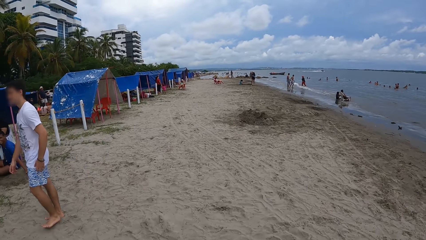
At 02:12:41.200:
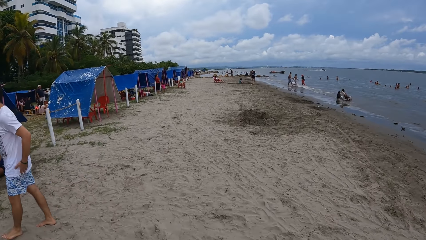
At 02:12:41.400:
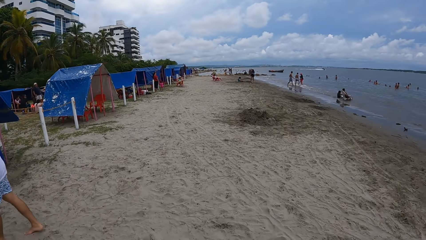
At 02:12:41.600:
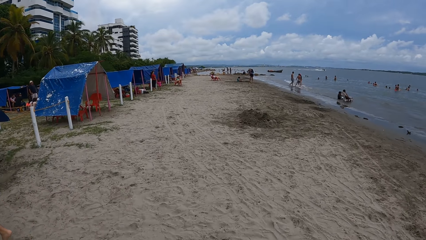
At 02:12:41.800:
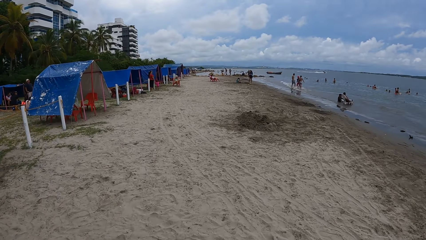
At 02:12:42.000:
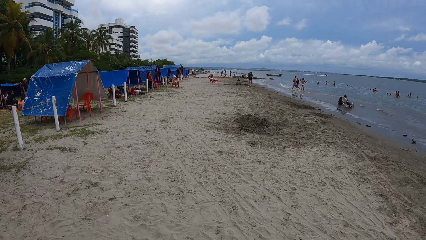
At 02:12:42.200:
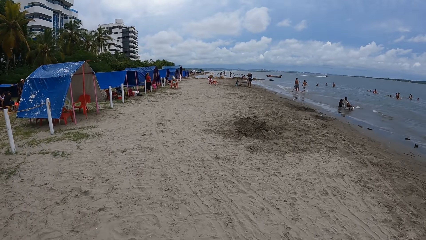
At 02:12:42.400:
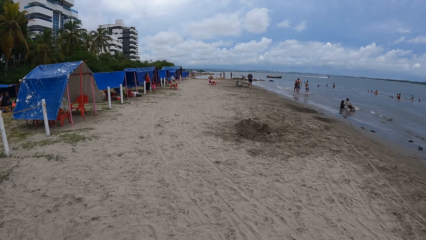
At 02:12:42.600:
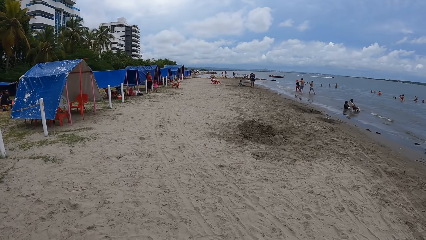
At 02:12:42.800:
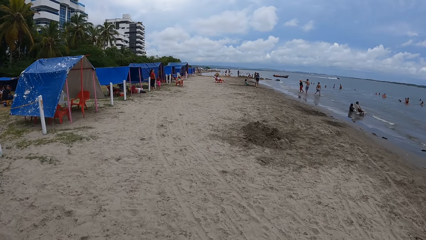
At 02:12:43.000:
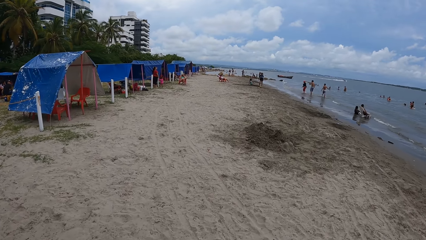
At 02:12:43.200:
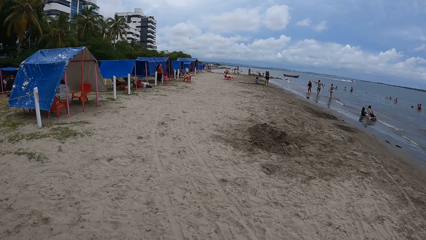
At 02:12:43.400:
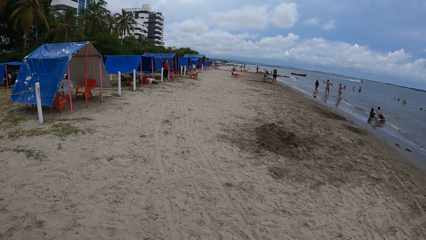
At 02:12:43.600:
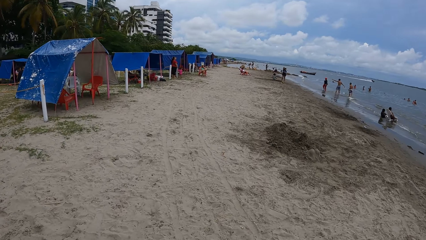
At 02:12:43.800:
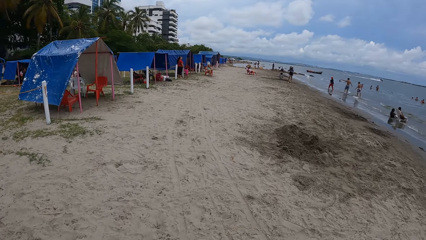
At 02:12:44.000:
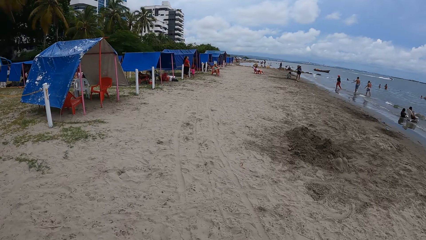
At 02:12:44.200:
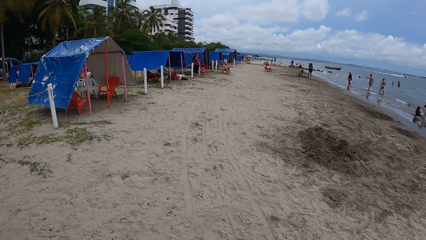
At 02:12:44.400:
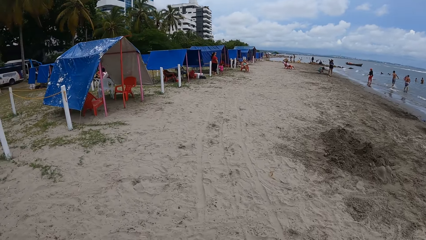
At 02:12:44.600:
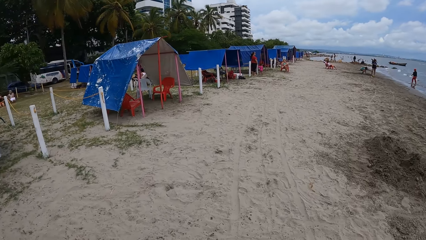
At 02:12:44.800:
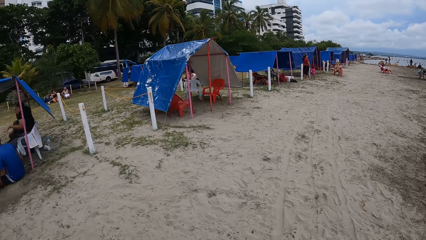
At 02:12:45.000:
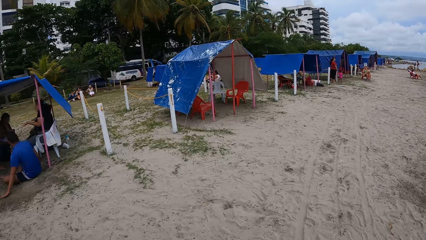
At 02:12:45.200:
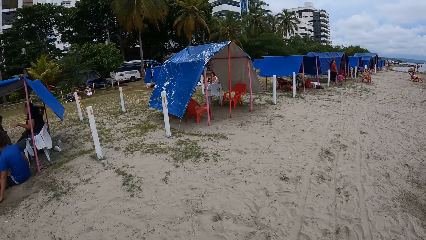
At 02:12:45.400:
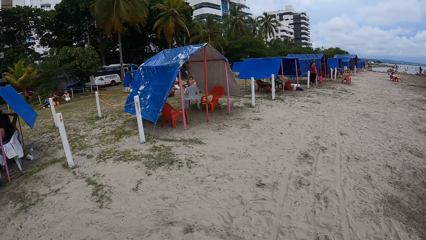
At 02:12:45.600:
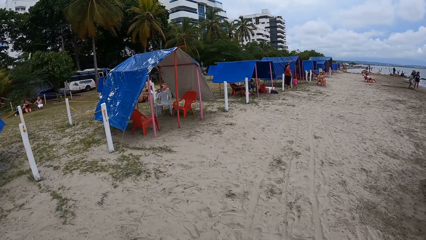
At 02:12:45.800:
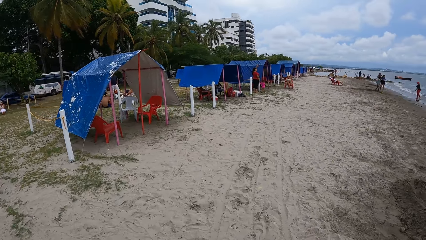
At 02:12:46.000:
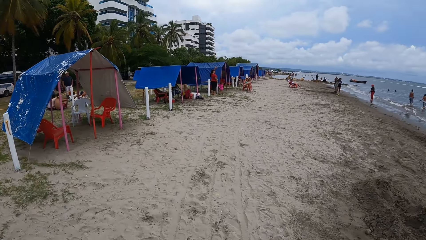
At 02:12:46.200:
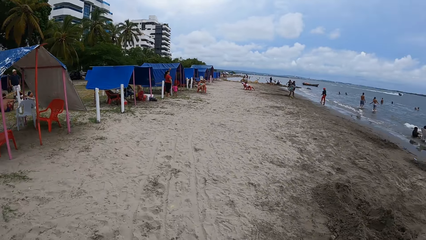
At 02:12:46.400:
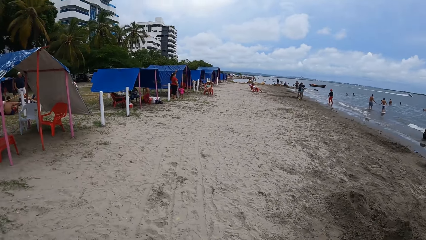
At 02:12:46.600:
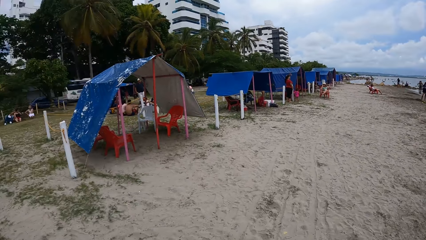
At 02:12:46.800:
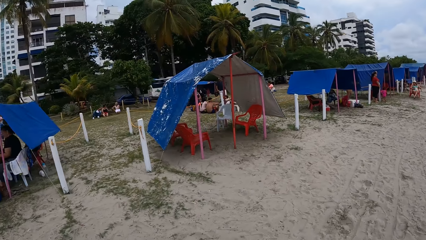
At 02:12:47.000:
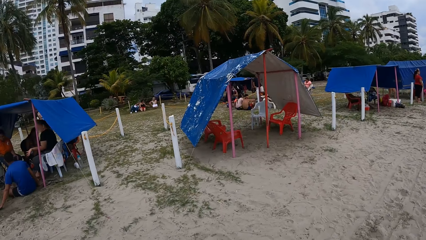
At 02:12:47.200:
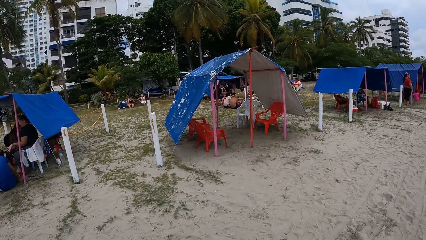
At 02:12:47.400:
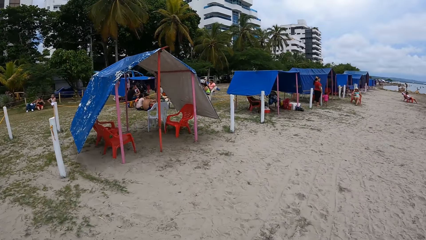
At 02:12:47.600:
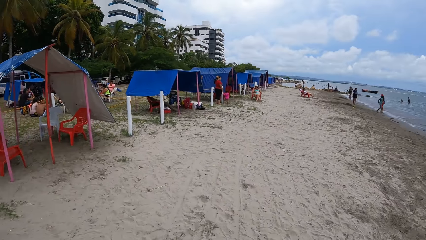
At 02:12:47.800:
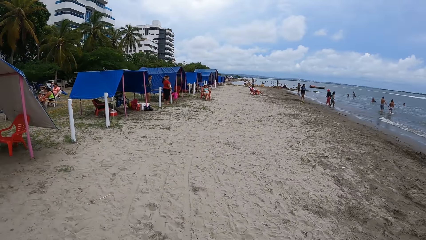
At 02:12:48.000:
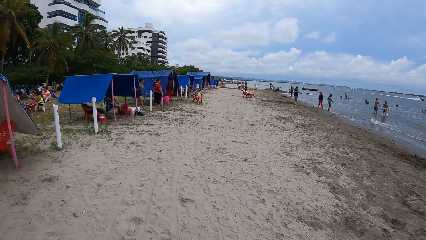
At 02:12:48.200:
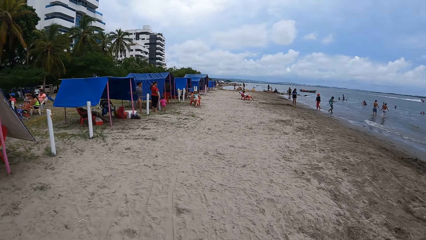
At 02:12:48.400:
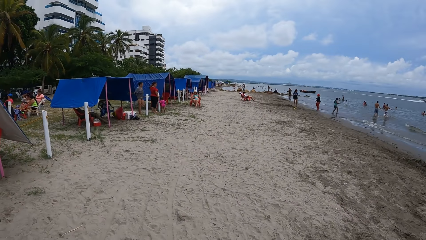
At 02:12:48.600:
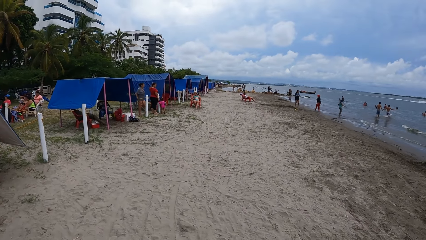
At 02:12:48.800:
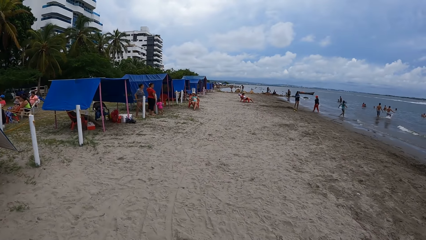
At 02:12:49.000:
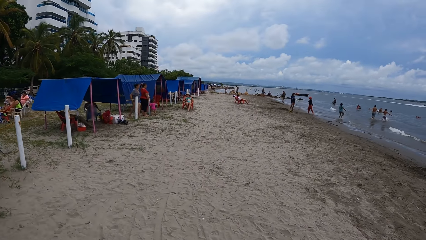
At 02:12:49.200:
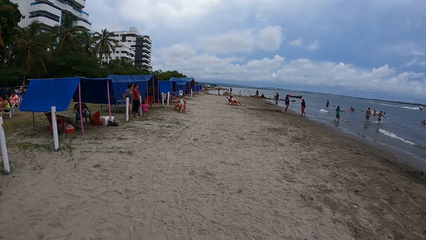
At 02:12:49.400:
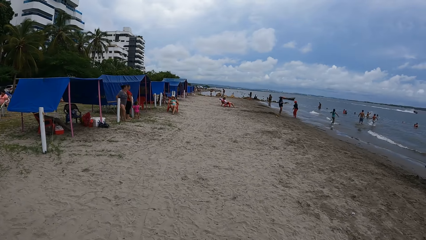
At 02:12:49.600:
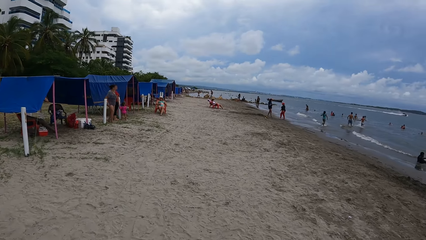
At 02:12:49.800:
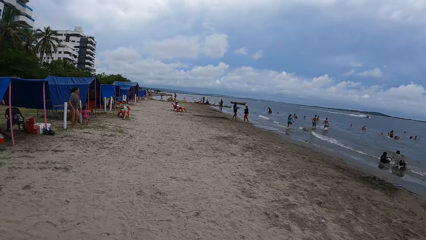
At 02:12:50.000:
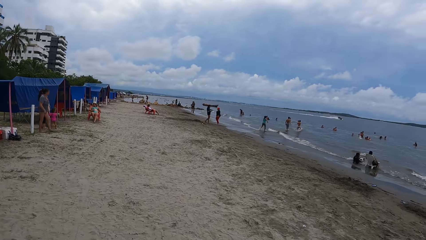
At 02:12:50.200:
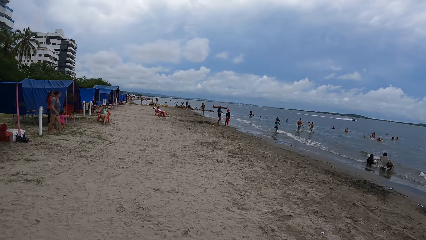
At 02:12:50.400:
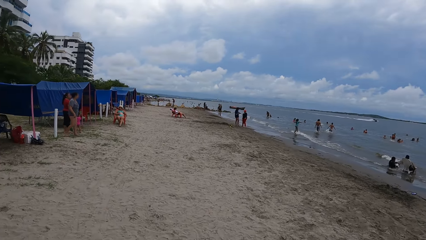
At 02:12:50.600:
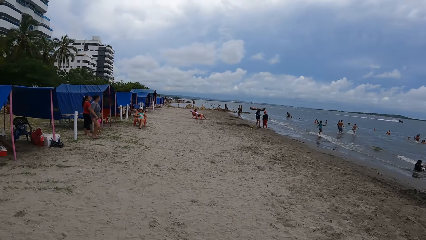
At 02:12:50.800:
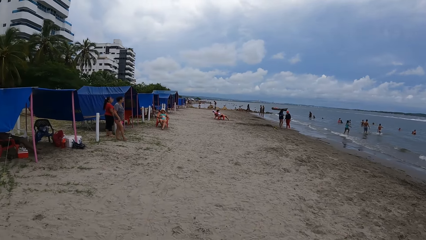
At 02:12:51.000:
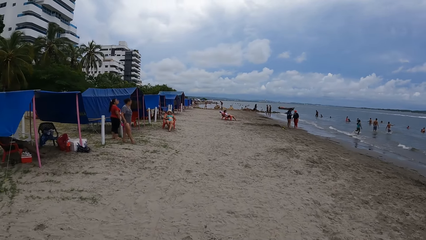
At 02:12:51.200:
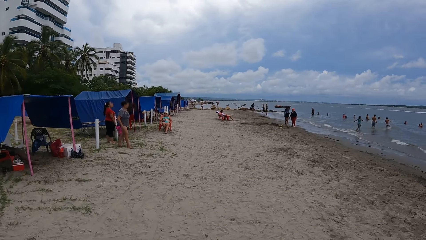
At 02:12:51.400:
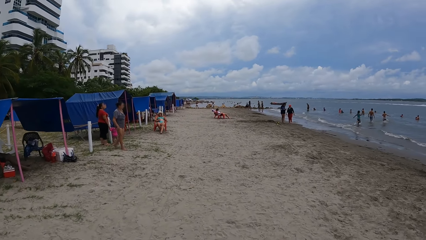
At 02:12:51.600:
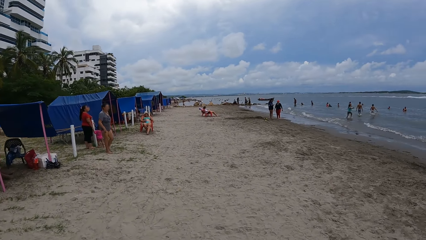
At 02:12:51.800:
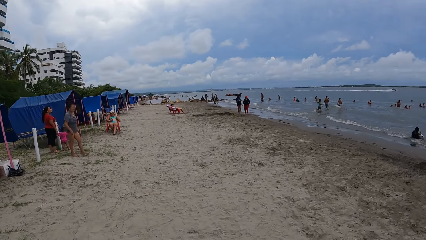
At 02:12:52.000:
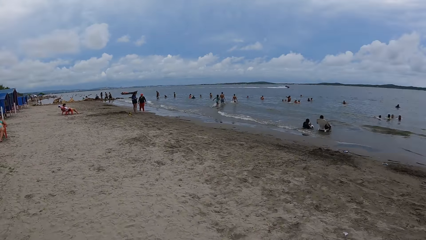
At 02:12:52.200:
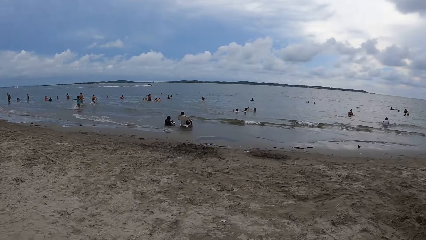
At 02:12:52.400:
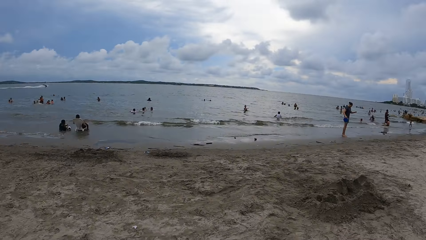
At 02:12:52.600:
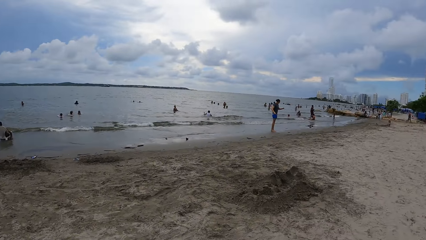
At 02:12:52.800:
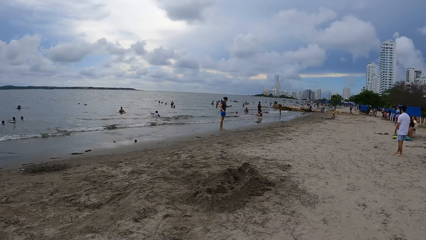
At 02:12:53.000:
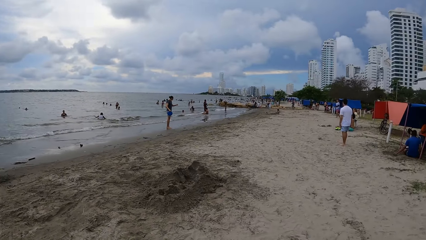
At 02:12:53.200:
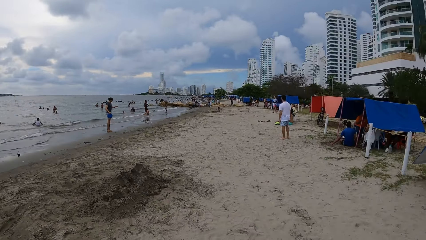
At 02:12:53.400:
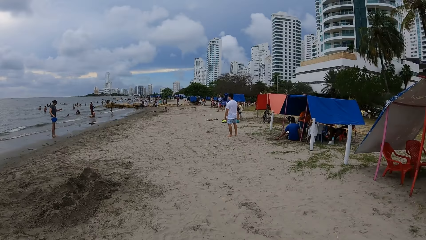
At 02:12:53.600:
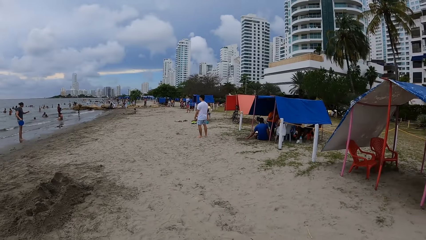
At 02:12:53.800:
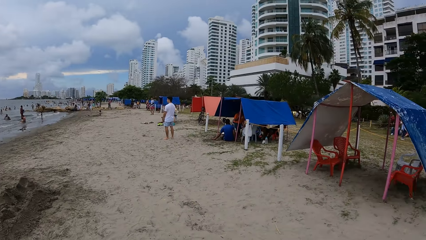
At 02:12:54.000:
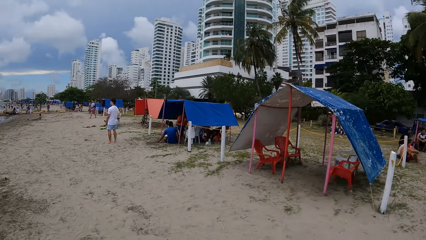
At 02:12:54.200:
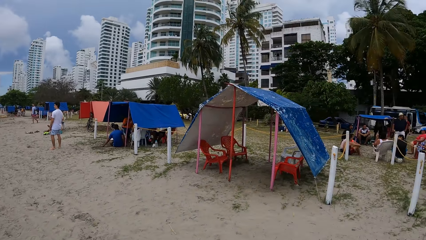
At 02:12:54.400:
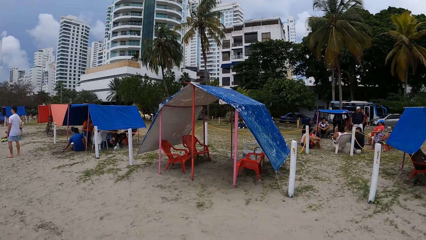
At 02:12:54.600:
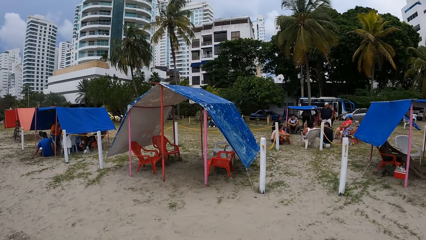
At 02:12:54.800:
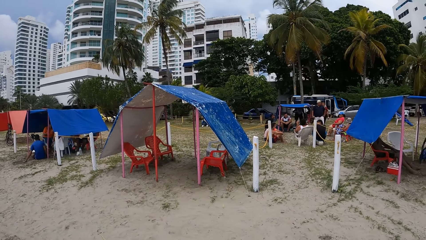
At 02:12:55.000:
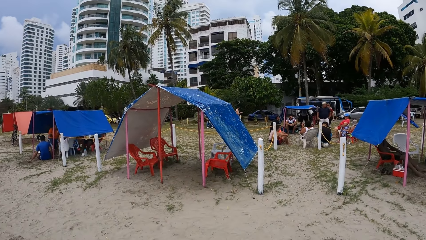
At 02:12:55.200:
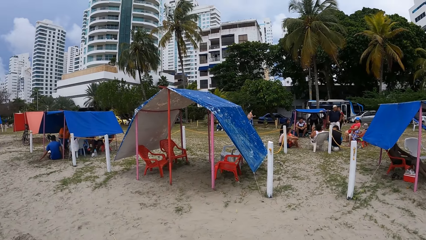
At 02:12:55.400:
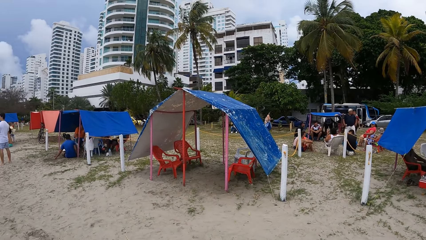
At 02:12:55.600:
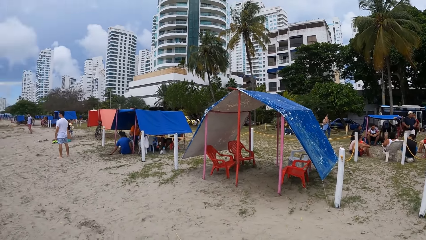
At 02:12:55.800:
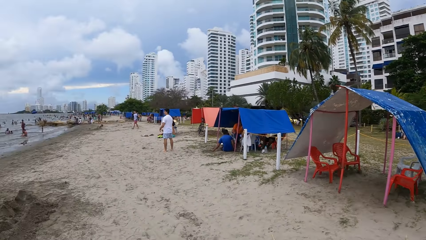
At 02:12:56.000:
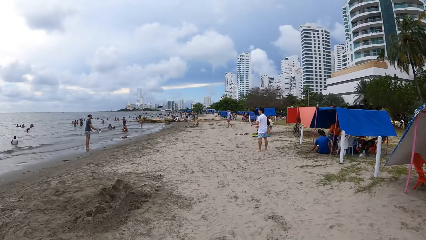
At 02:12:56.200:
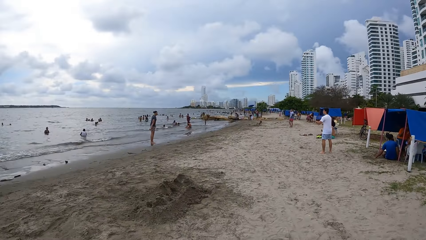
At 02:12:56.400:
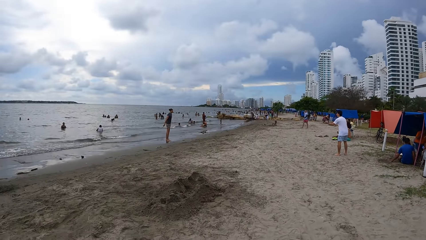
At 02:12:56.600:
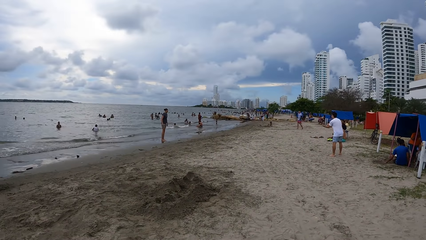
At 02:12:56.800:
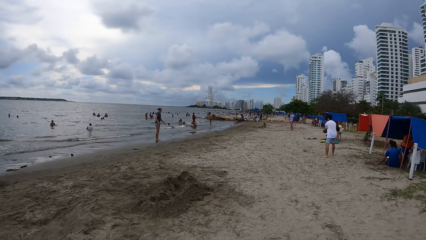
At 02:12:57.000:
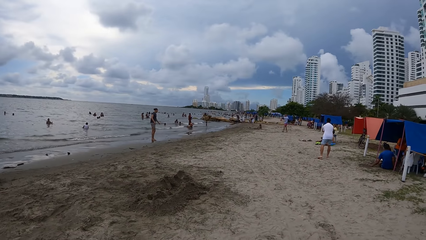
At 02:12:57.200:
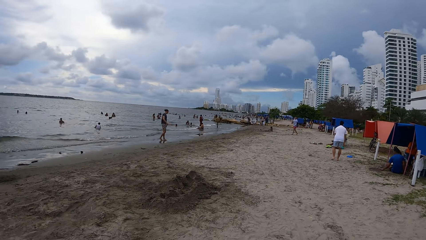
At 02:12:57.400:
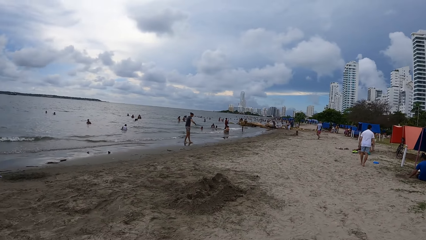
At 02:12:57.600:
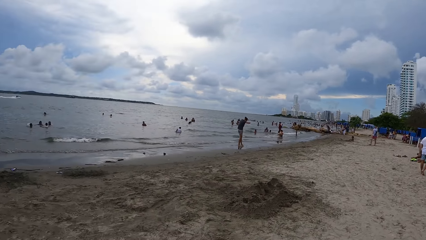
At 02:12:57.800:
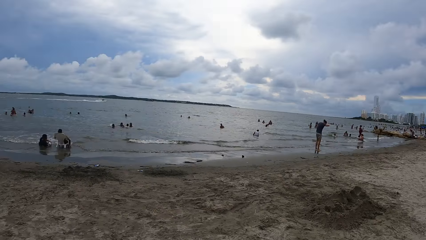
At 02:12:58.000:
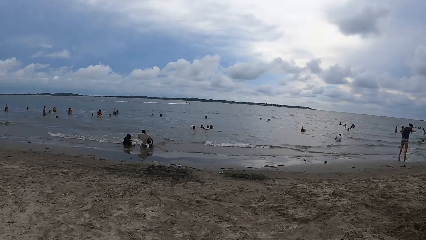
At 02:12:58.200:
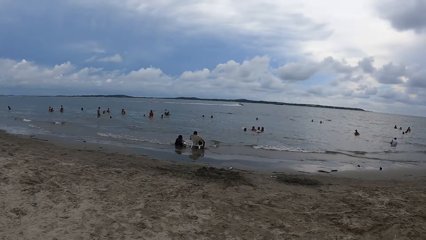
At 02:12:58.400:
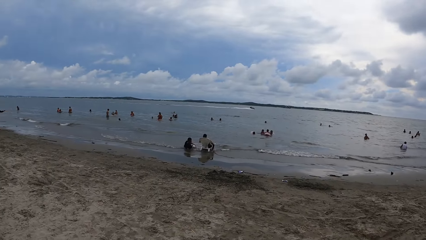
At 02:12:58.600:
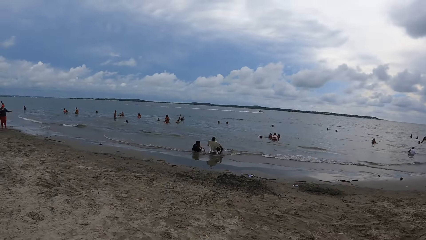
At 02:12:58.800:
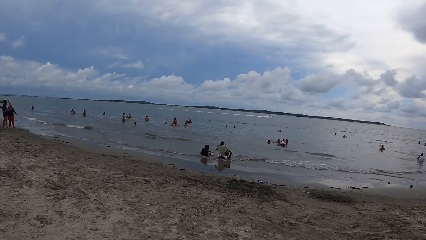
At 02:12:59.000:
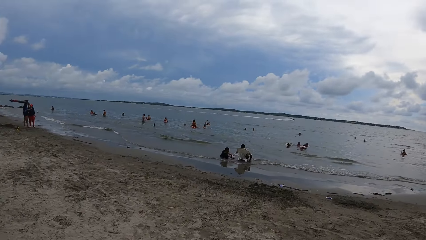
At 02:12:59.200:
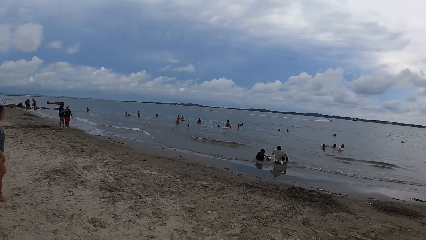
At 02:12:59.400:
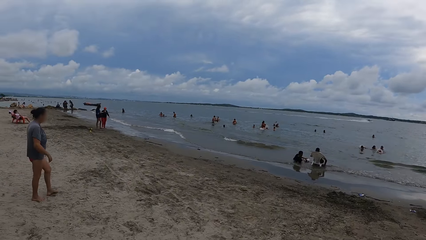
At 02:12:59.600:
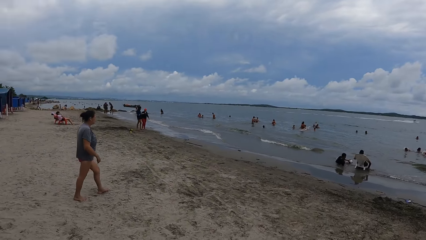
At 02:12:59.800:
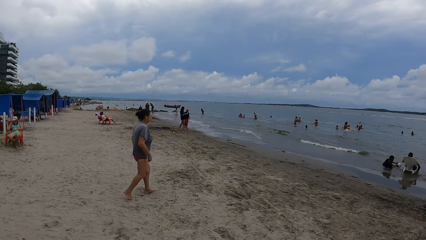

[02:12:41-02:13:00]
The camera wearer looks left. They look around. They look forward. They look left. They look forward. They walk on the beach. They look right. They look forward. They turn around. They look around the beach.
